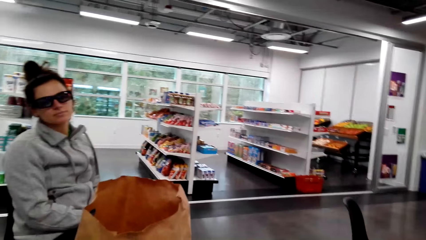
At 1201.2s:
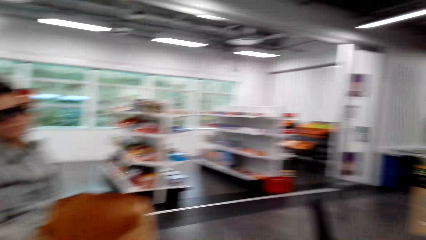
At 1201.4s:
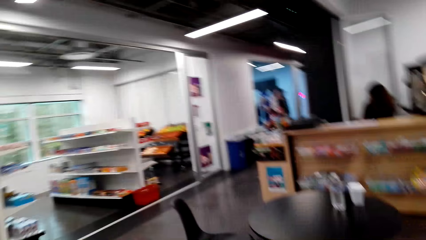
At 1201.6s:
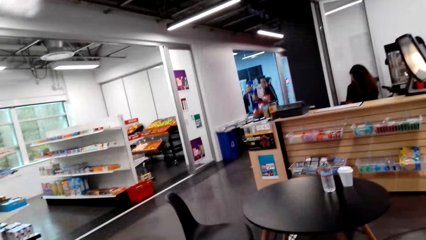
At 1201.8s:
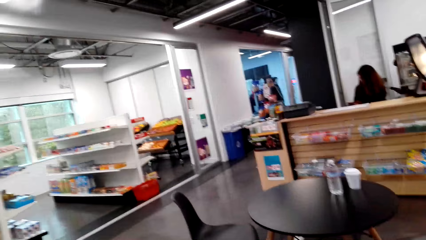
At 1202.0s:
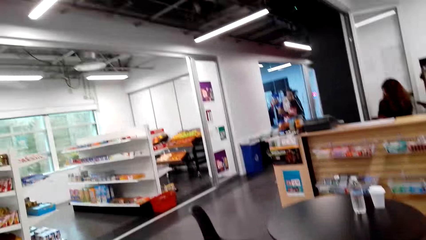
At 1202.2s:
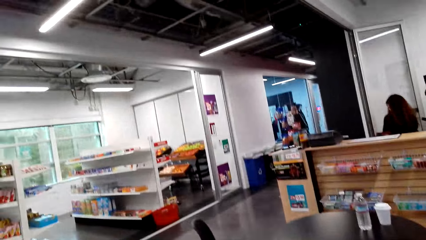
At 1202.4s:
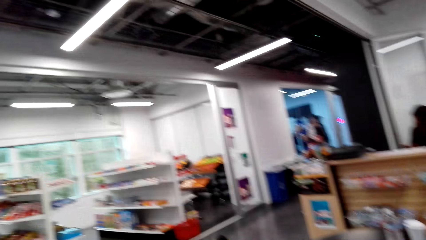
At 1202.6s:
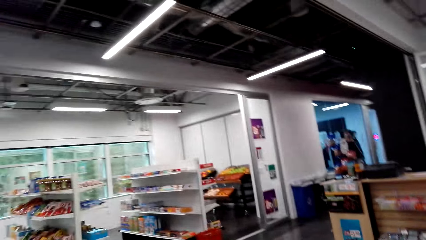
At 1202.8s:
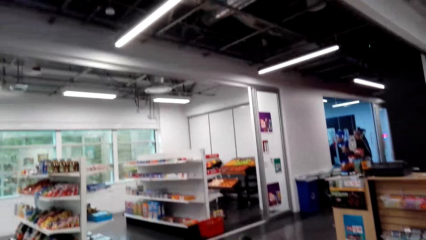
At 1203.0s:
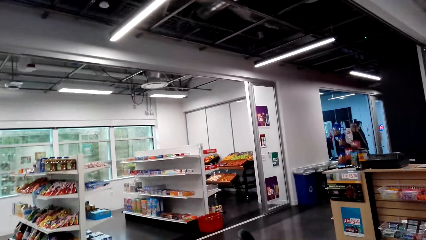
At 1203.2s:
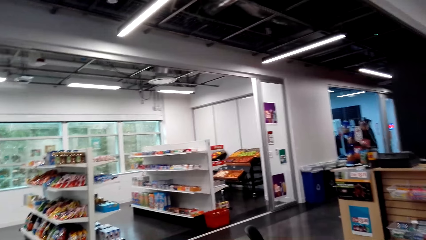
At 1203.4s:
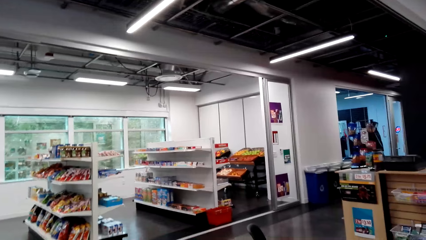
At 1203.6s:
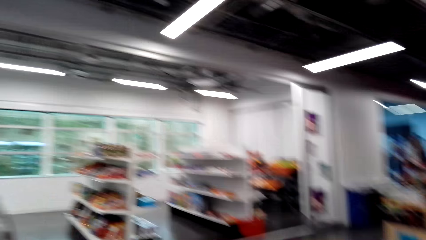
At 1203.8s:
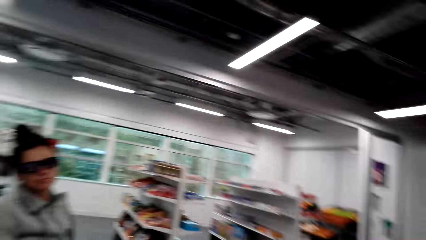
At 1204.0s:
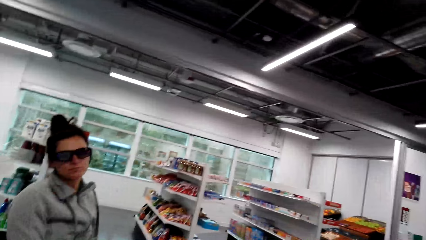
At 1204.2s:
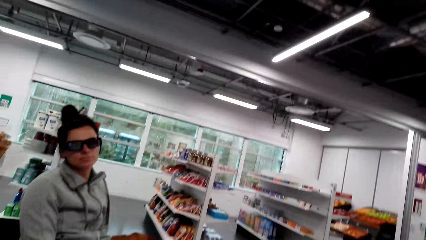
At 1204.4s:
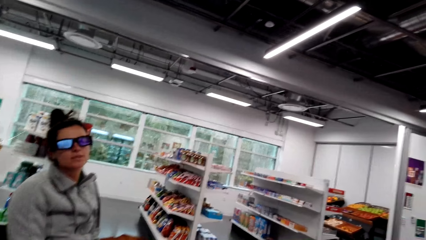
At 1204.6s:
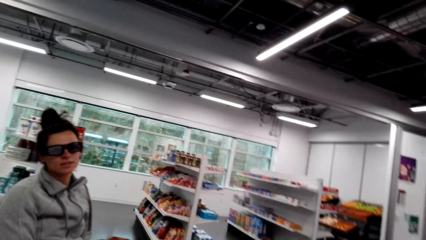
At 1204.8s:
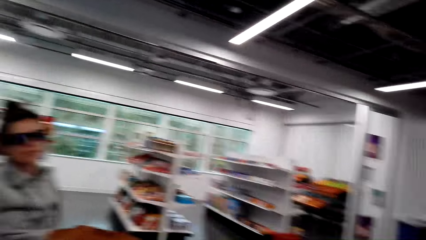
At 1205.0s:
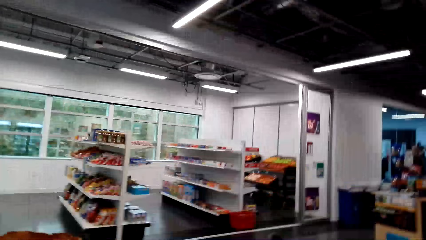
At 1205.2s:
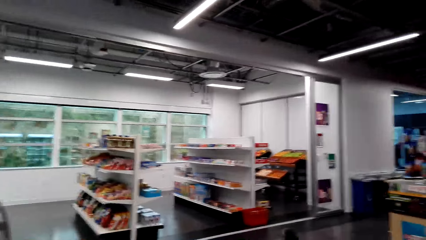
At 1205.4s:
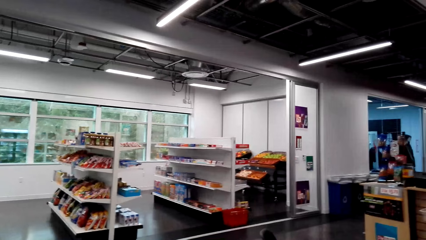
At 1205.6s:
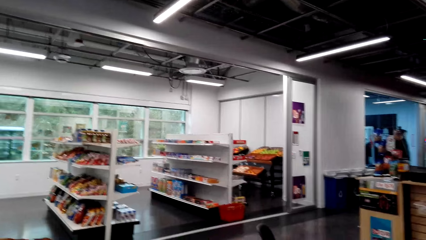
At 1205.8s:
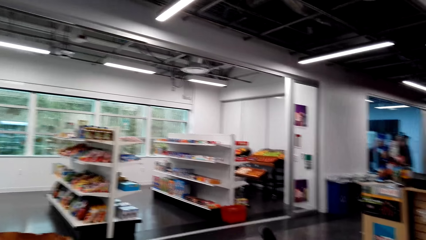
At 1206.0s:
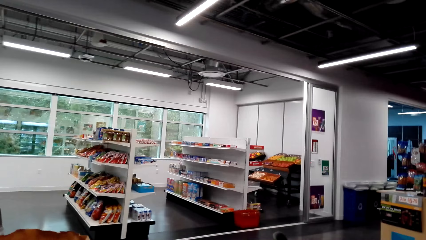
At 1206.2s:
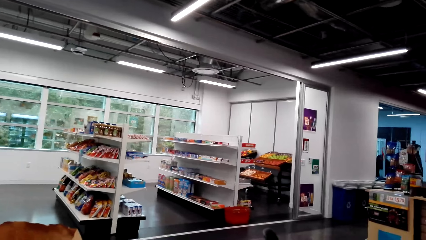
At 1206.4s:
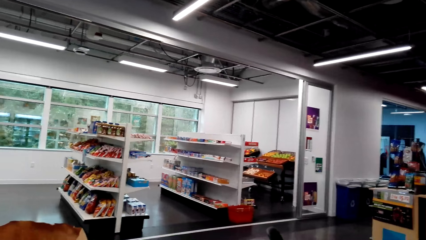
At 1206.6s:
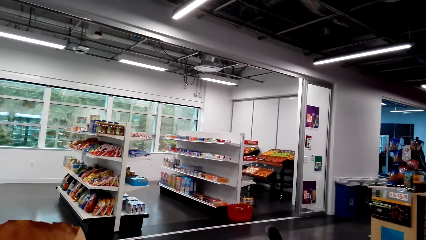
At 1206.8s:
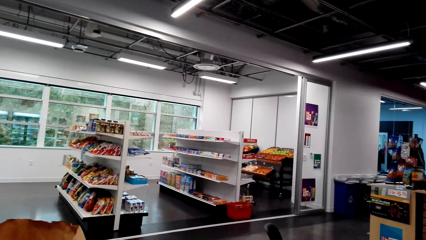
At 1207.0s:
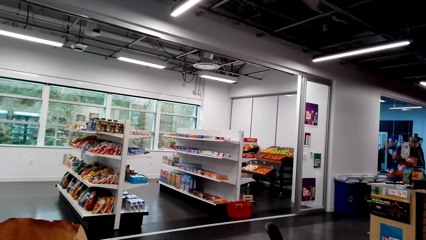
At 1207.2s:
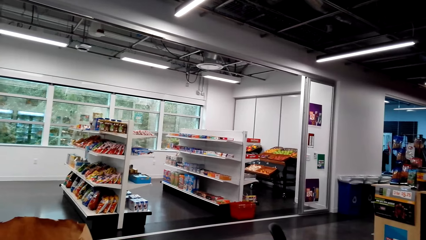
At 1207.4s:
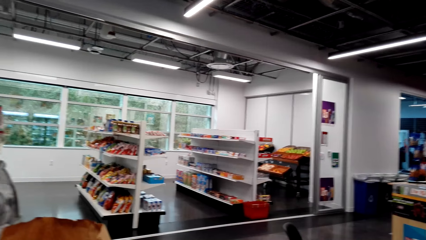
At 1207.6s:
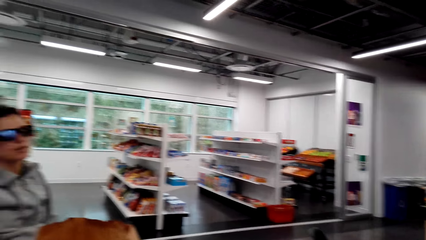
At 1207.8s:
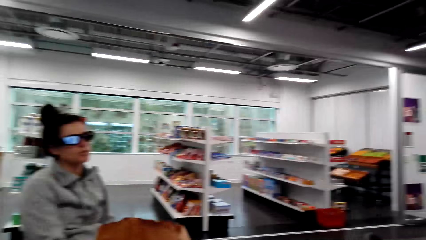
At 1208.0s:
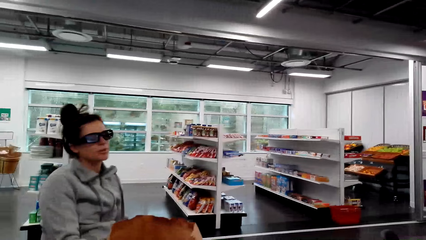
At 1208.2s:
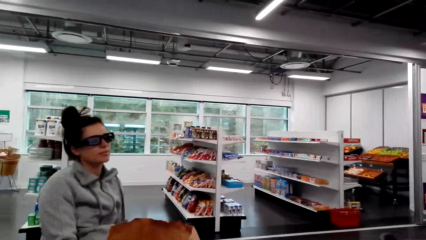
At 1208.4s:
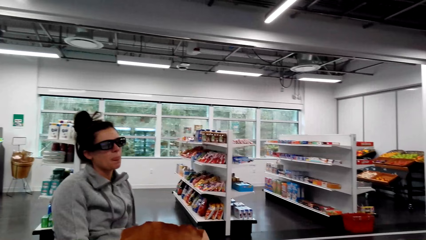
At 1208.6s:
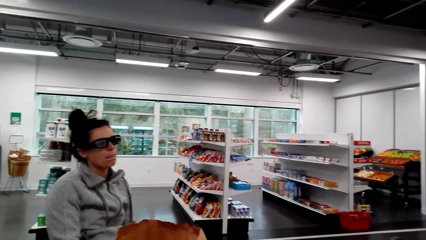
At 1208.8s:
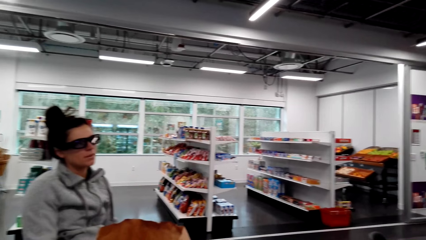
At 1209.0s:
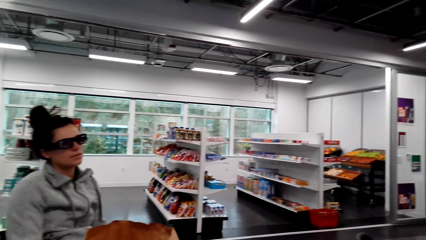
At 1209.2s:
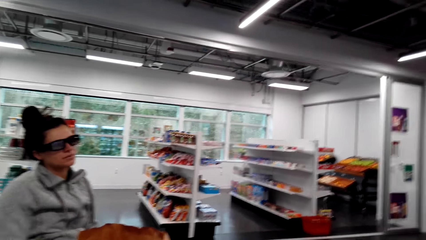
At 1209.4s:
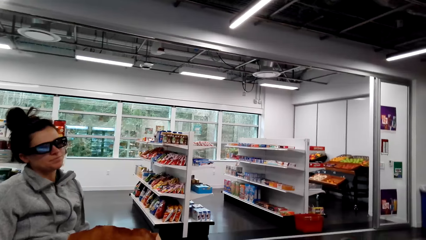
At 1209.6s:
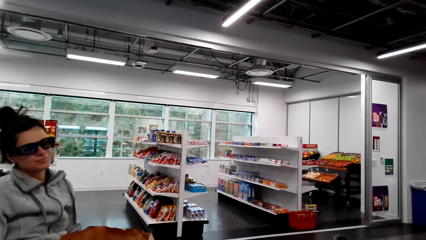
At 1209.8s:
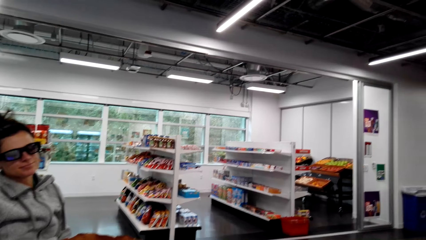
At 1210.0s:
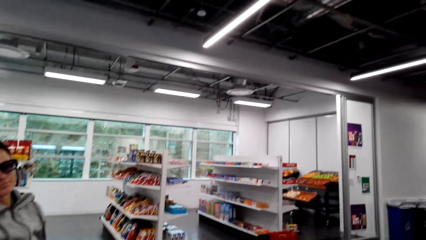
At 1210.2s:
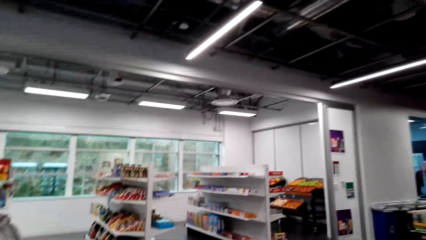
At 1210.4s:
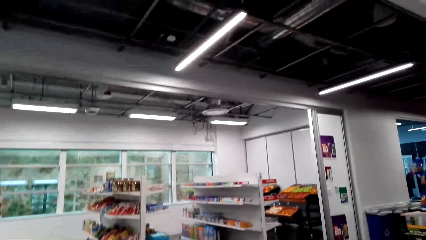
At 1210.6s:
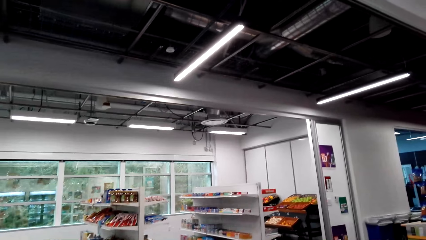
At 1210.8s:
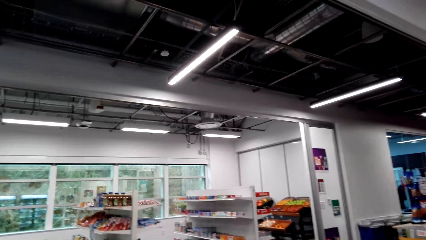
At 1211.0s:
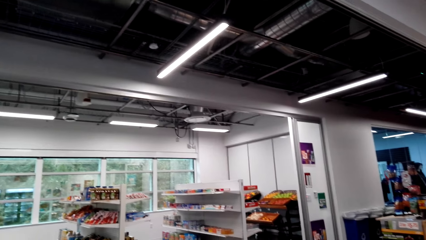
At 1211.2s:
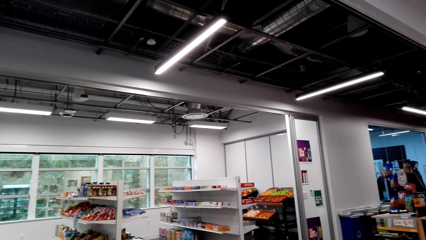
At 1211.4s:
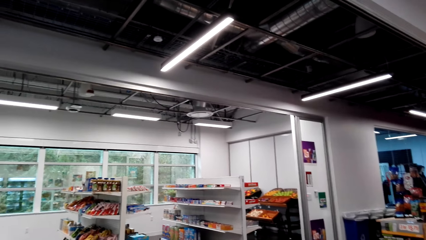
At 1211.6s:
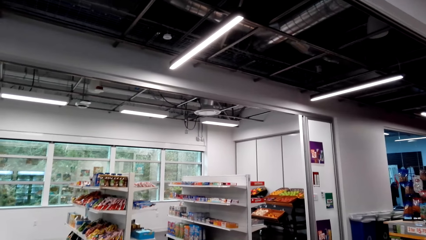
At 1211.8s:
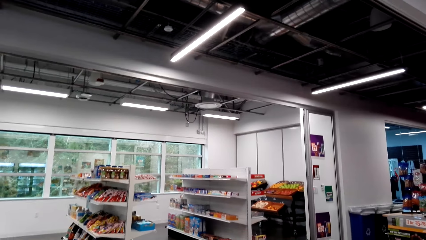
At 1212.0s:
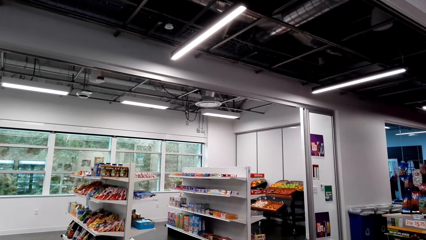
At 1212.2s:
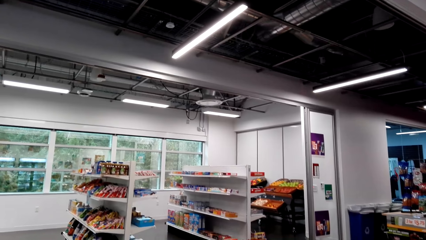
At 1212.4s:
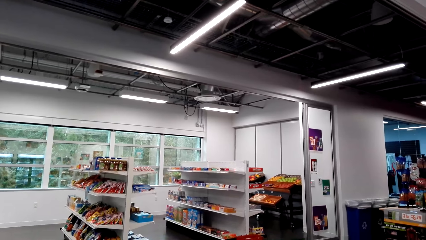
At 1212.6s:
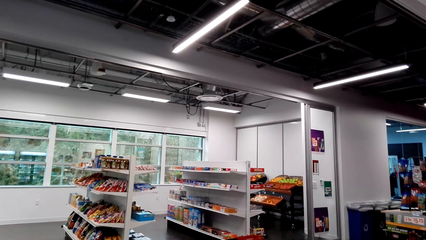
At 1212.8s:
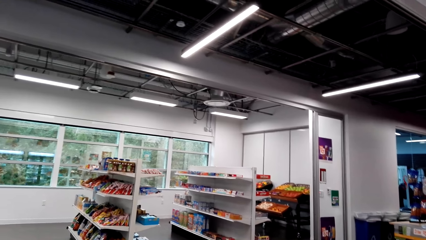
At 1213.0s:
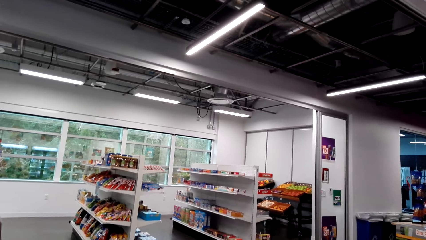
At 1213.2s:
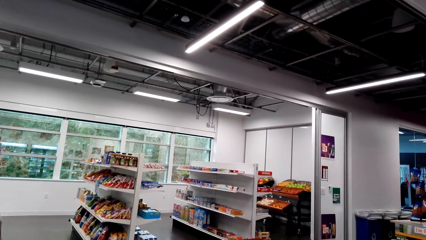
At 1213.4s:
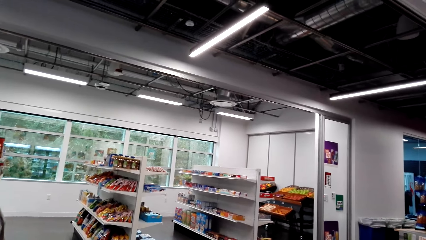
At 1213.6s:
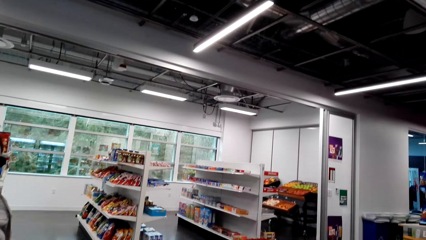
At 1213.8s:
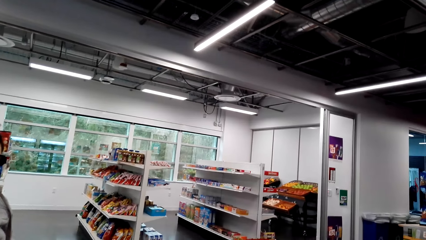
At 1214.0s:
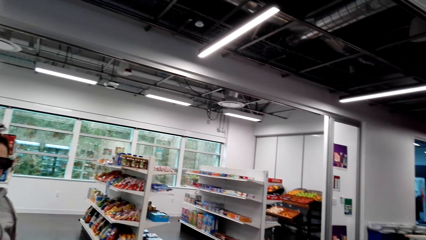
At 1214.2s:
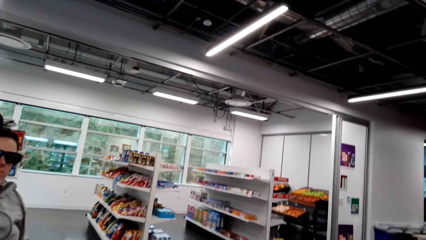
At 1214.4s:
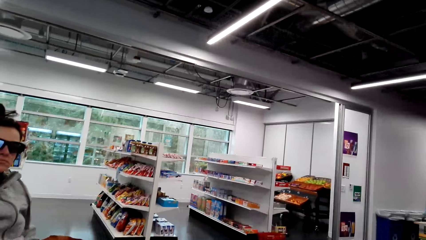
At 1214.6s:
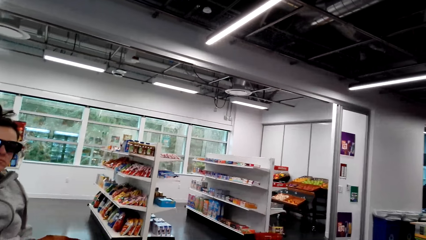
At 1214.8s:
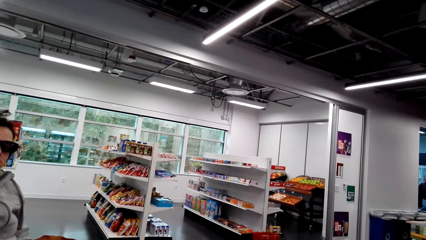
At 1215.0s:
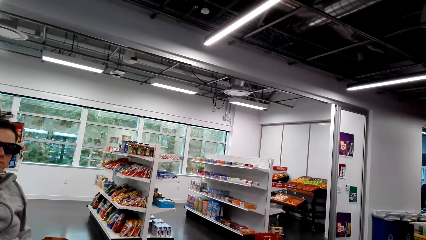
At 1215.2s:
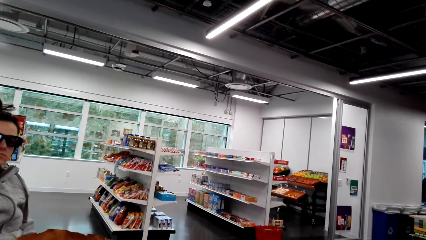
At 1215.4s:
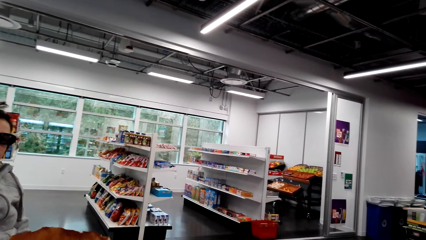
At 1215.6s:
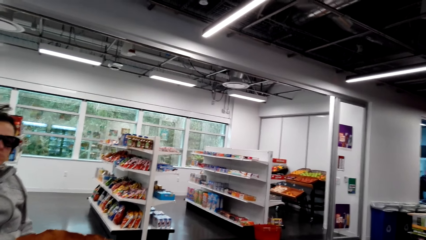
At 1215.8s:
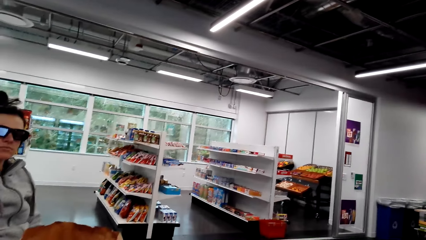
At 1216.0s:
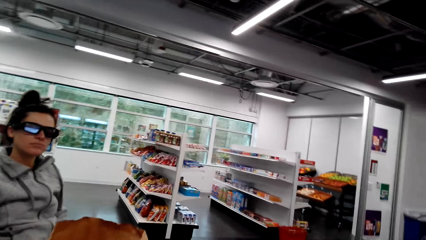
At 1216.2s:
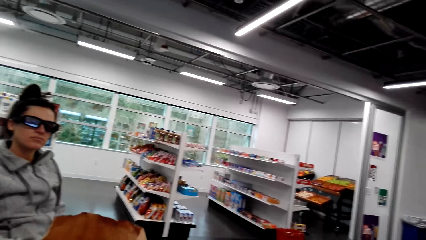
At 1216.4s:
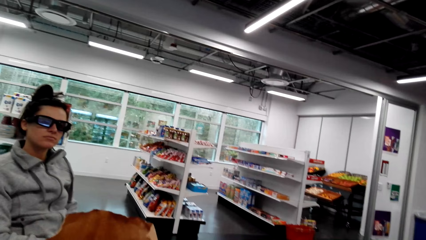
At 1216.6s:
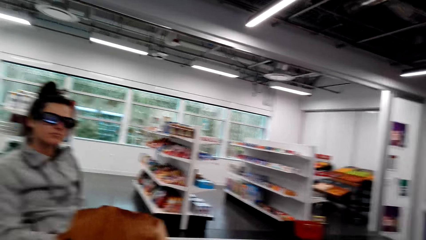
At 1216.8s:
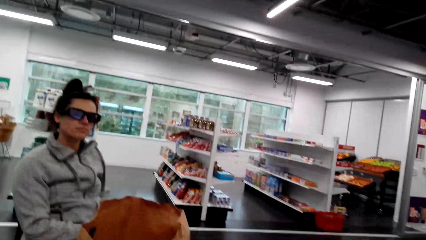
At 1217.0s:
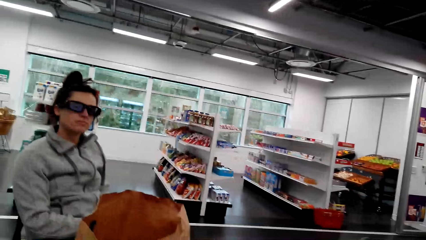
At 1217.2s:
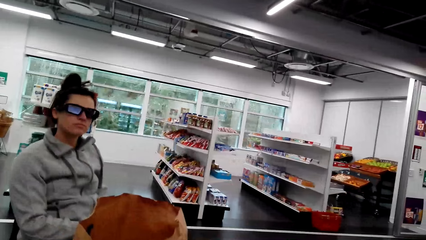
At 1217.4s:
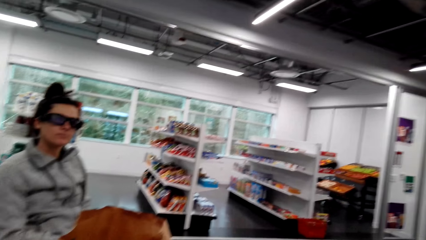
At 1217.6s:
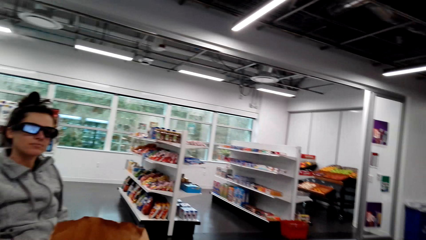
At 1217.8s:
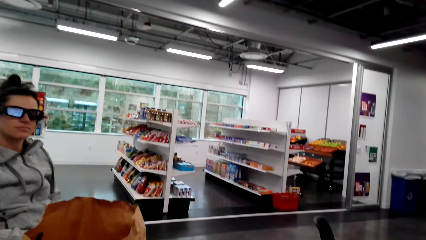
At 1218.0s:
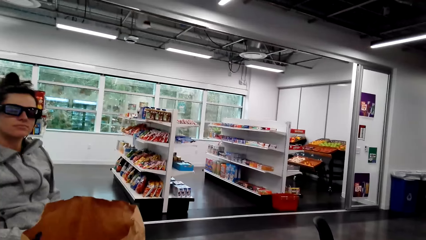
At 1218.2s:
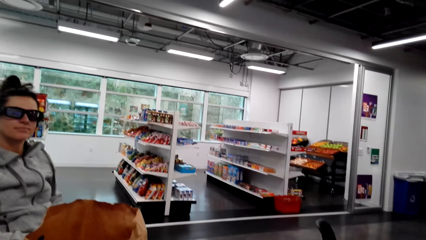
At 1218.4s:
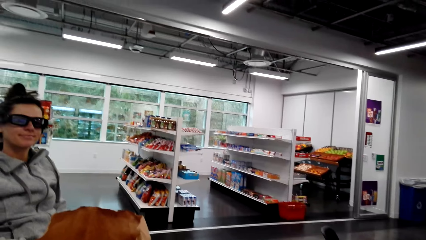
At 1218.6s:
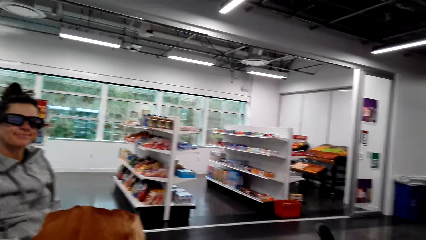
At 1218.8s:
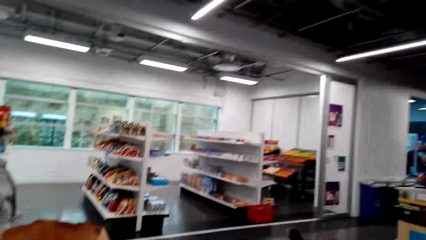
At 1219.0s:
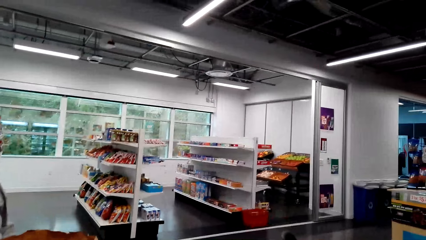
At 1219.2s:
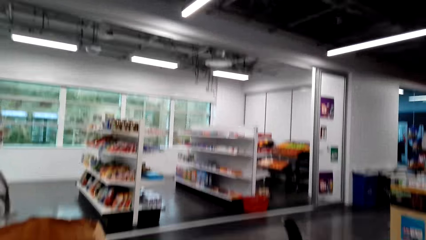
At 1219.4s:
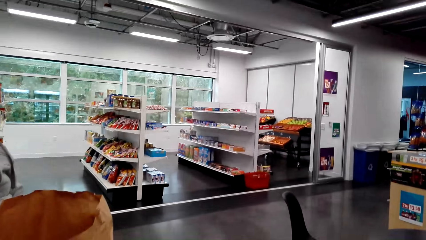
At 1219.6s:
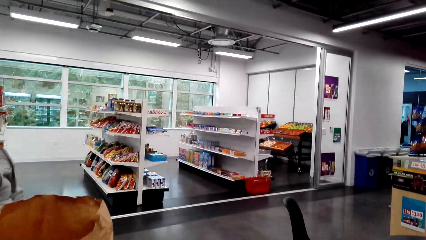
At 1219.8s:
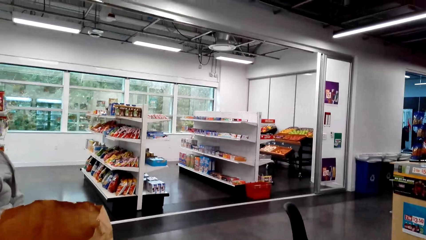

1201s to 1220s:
The camera wearer looks around the supermarket. They look at a woman. They look around the supermarket. They look at the woman. They look around the supermarket. They look at the woman.
